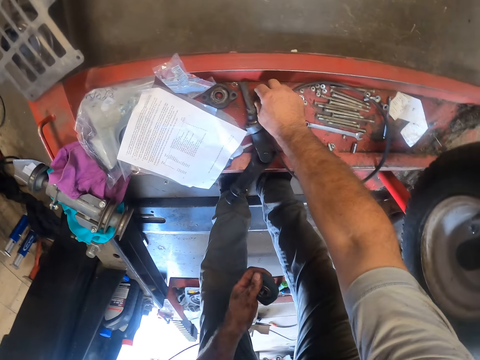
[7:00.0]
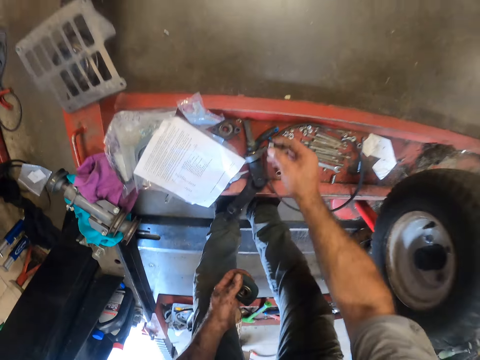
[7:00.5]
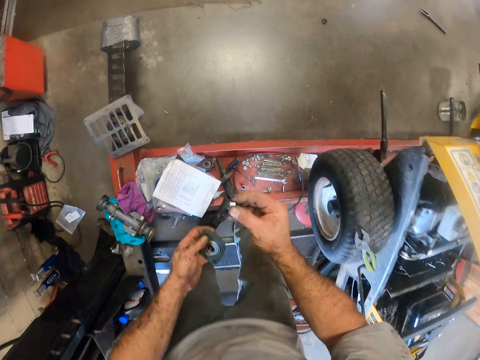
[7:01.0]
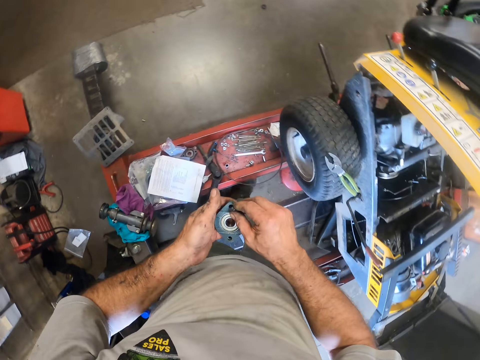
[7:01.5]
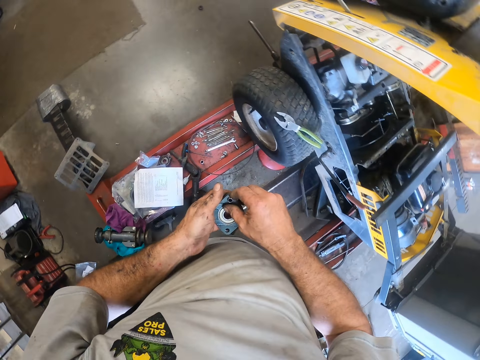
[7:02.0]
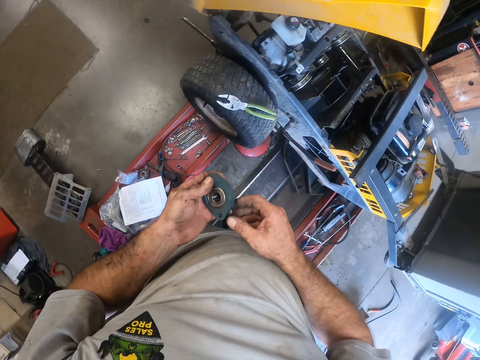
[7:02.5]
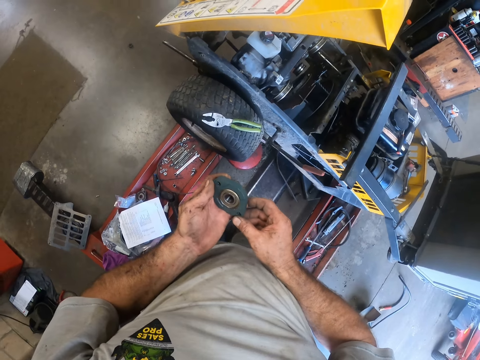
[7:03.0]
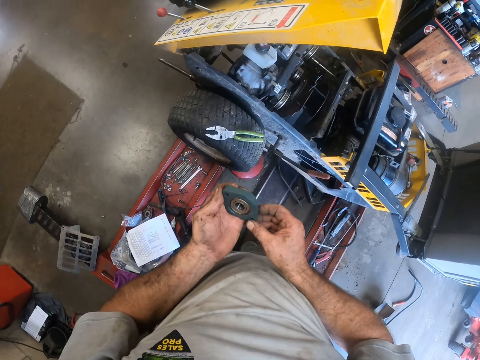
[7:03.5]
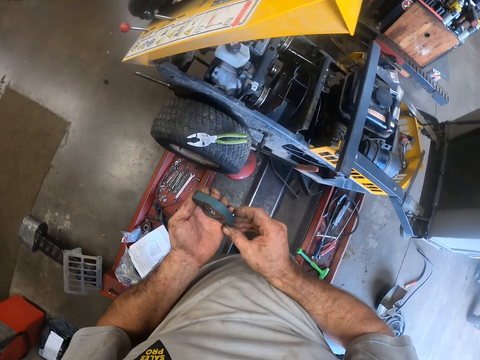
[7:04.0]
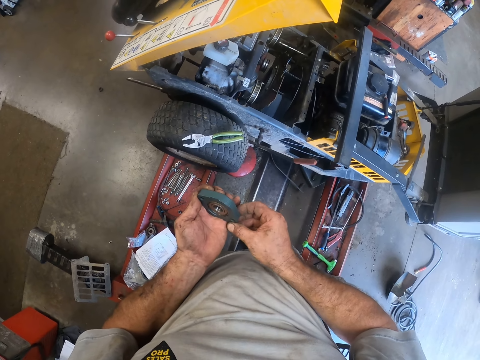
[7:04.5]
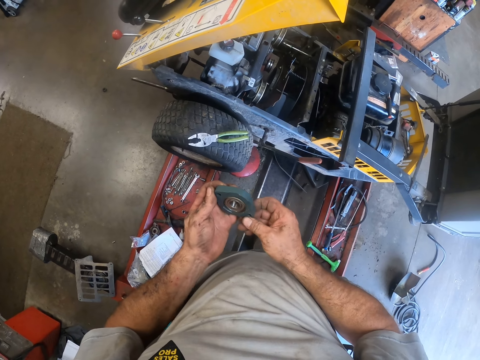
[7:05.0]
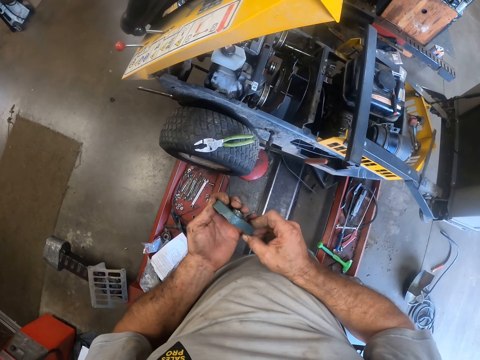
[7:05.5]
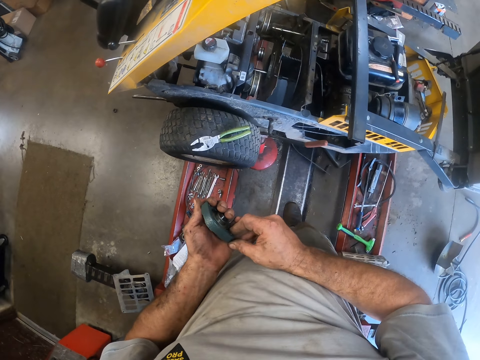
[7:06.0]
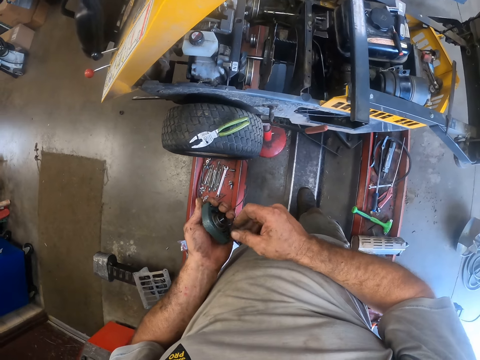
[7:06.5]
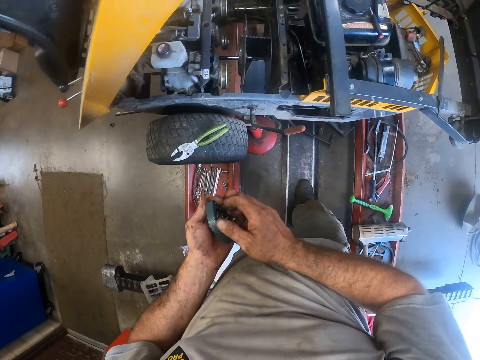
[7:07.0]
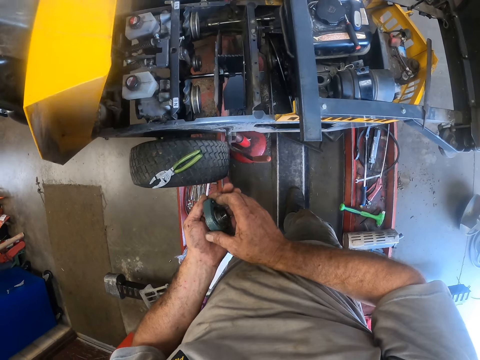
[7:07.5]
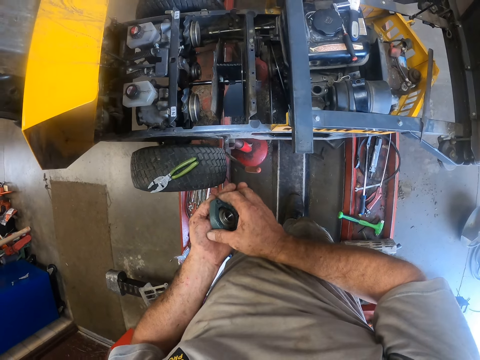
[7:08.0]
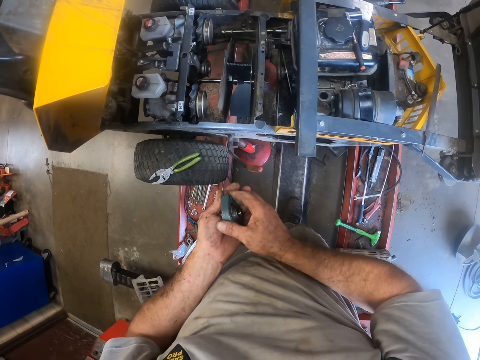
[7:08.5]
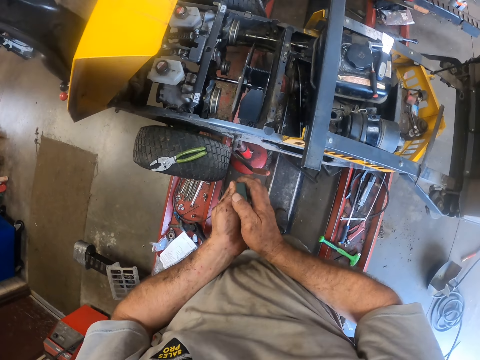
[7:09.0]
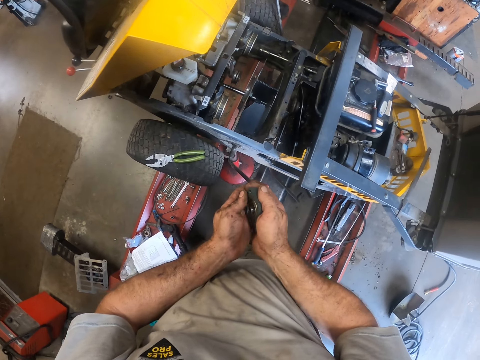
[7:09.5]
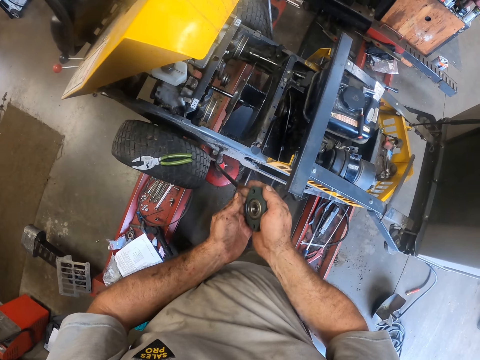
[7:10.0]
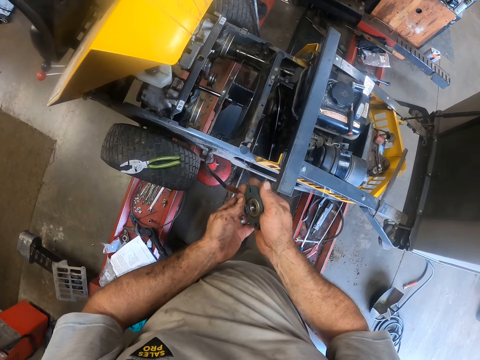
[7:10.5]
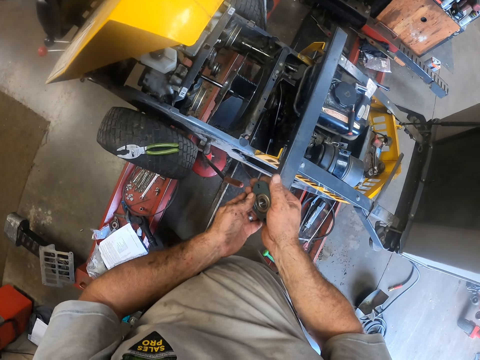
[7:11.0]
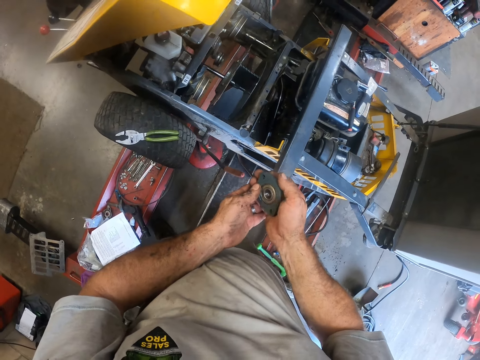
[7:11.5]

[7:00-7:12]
The camera wearer picks up a nut from the steel with his right hand. He fixes the nut to the magnet in his left hand.

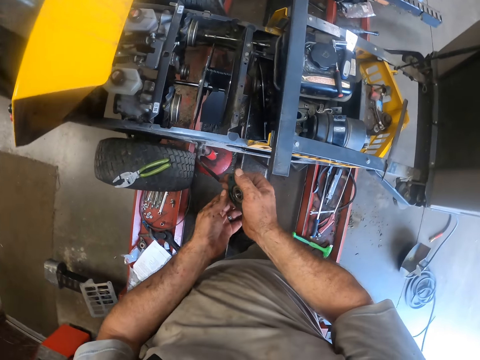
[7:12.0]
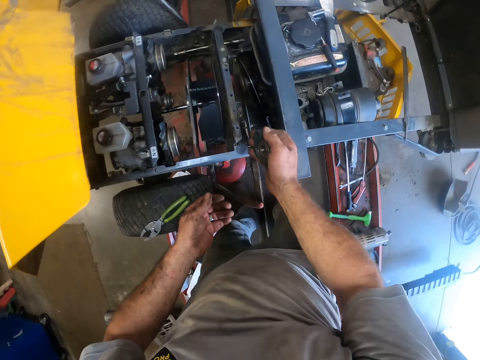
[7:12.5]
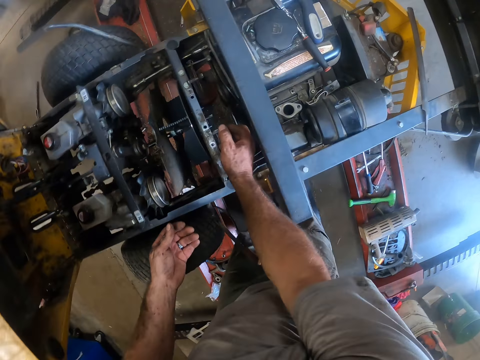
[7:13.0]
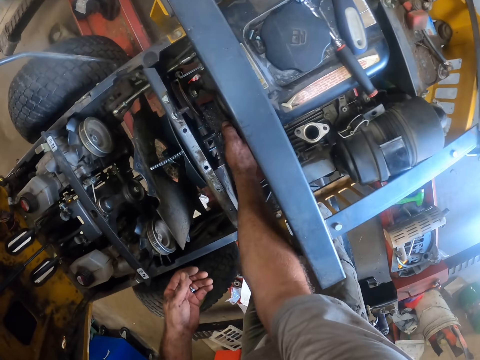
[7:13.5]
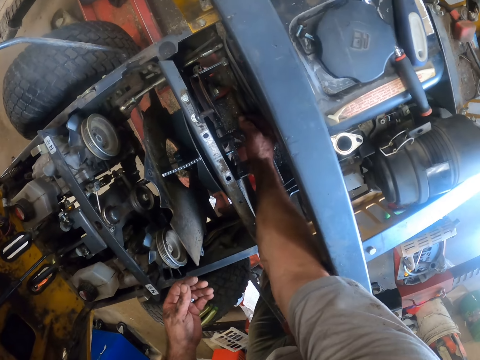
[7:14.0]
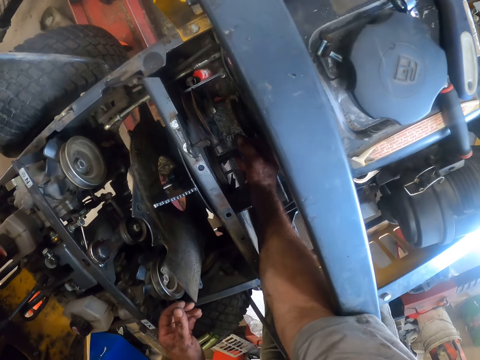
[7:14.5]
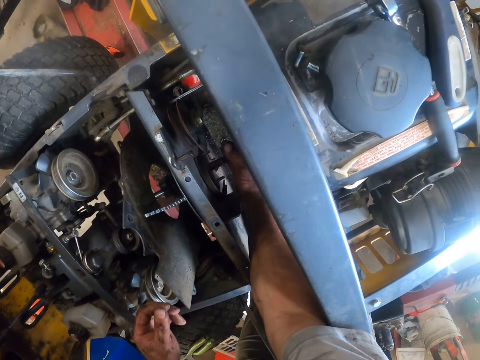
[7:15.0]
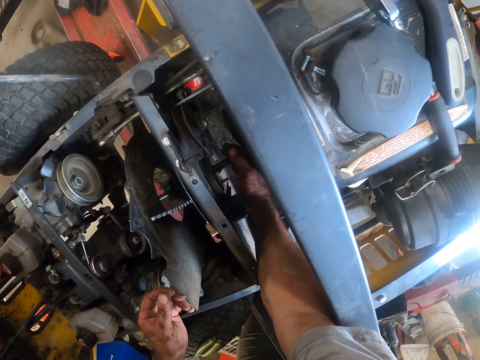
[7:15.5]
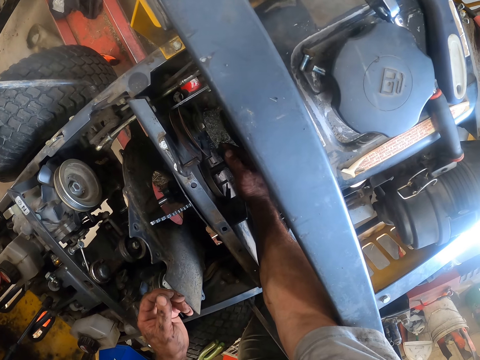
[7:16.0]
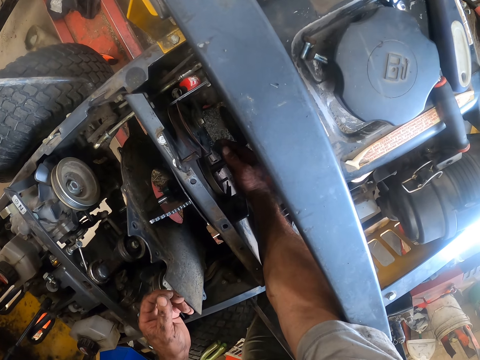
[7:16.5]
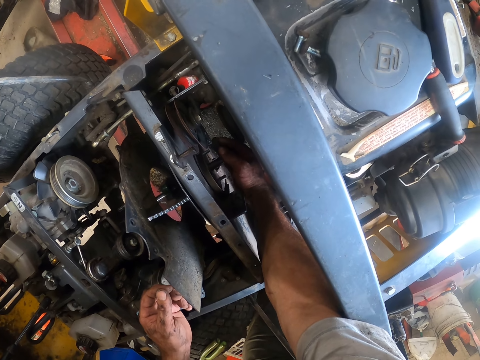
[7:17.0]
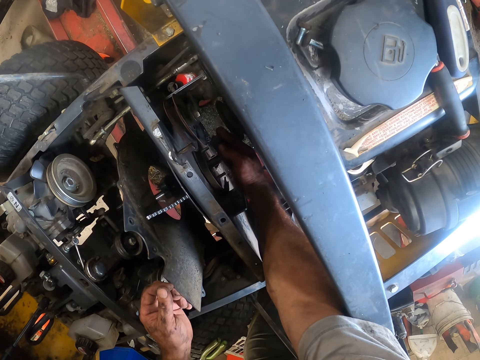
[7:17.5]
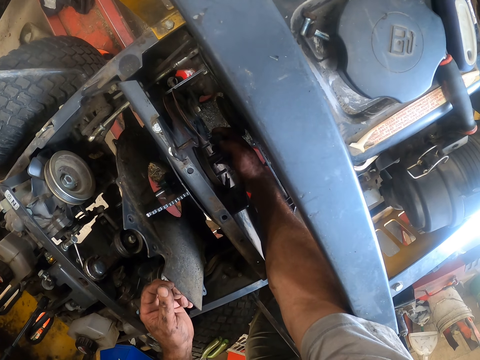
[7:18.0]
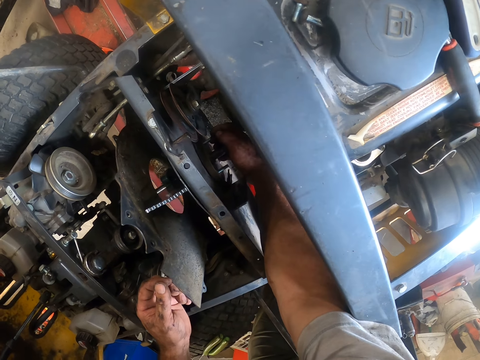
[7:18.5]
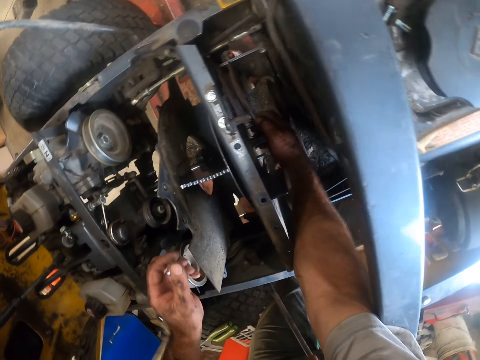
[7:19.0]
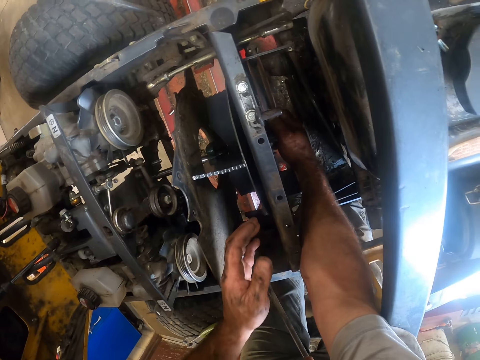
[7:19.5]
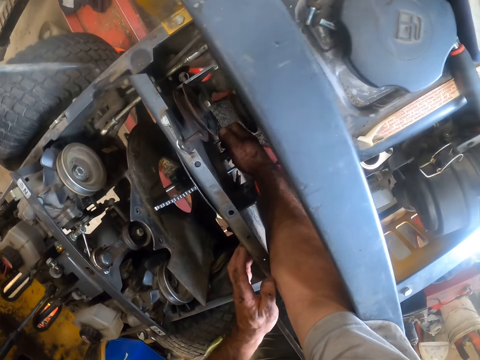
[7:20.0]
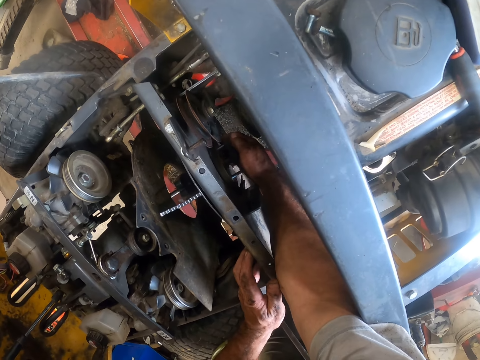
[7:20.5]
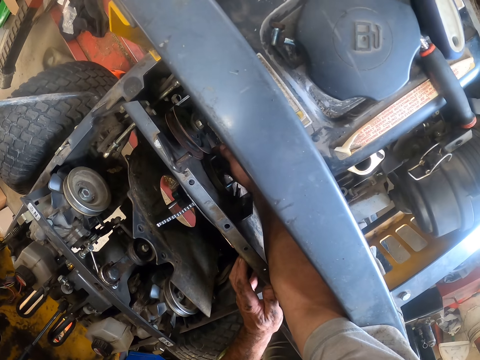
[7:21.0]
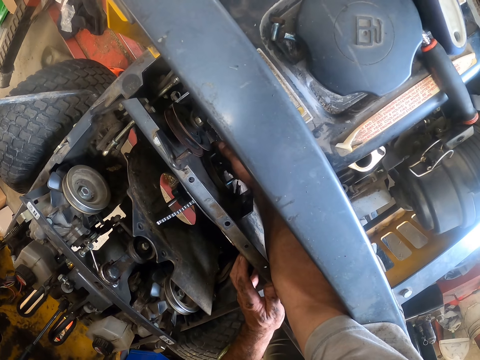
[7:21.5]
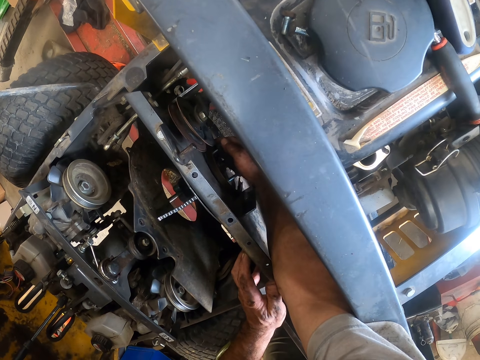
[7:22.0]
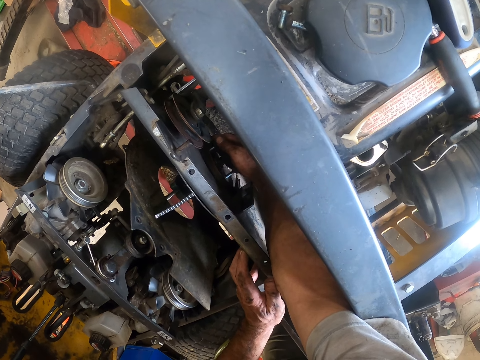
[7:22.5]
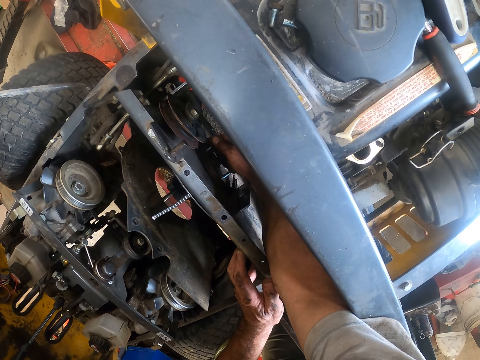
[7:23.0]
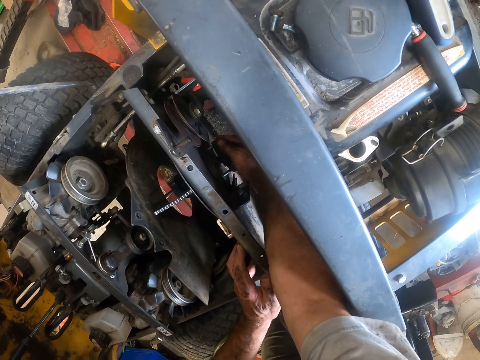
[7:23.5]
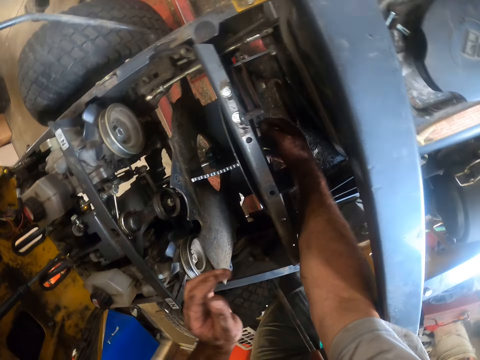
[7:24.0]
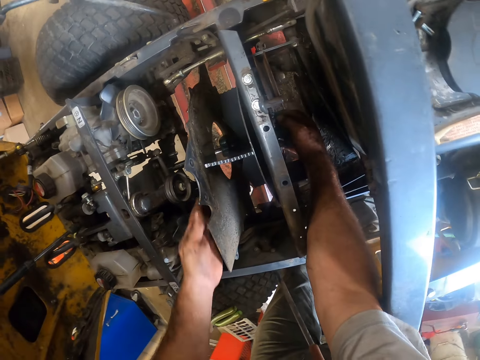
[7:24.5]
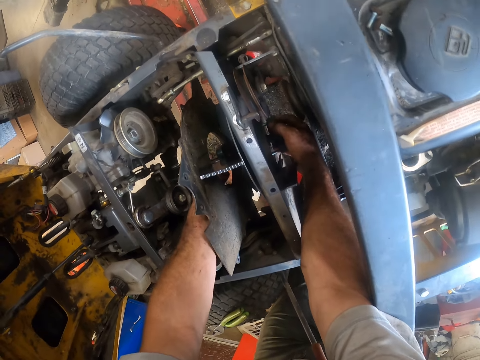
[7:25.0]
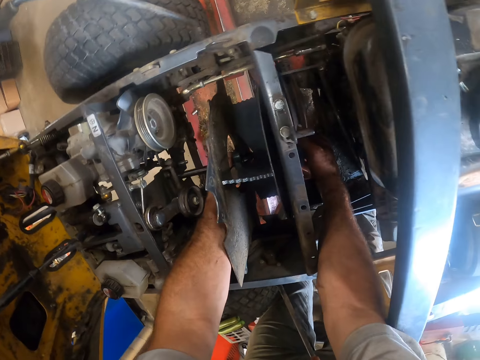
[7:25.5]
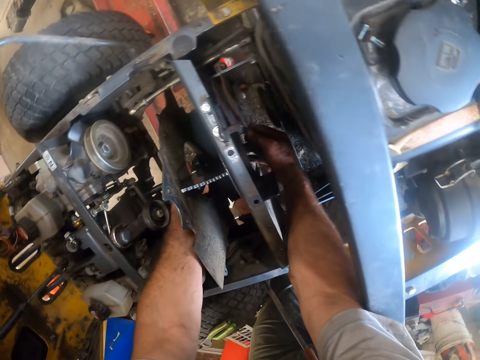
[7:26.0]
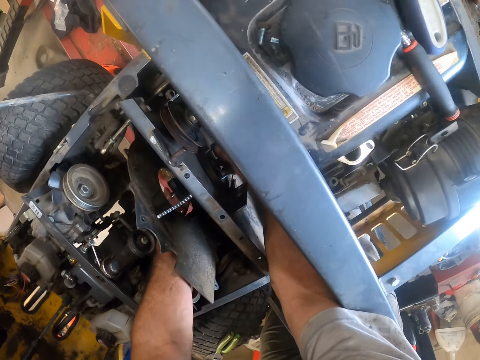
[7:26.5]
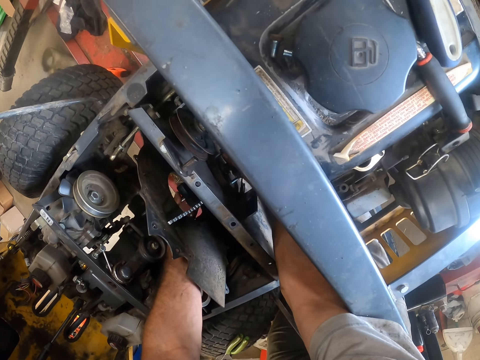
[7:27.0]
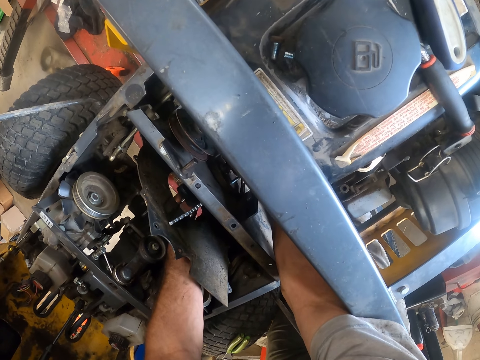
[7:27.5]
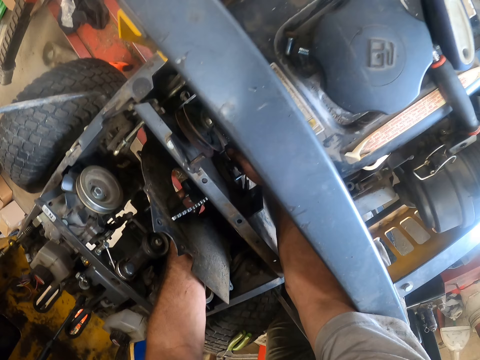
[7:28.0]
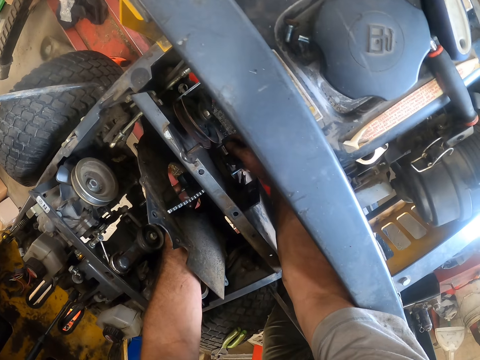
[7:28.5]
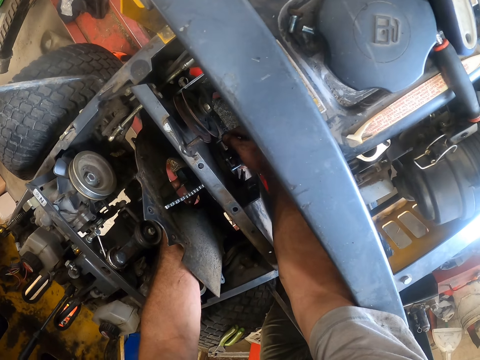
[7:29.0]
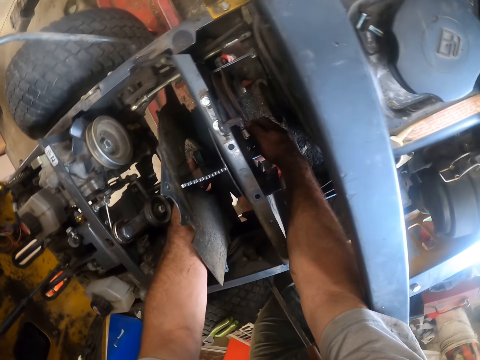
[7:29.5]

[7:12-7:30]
The camera wearer fixes the magnet to the lawnmower with his right hand. He tightens the nut. He fixes the magnet to the lawnmower with both his hands.
